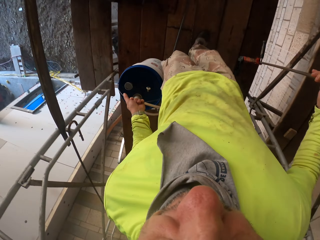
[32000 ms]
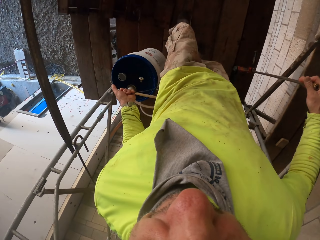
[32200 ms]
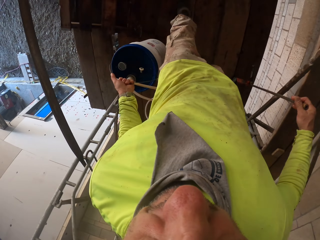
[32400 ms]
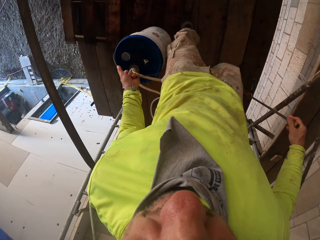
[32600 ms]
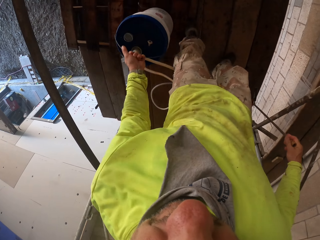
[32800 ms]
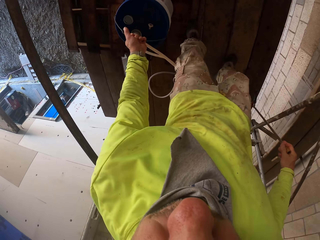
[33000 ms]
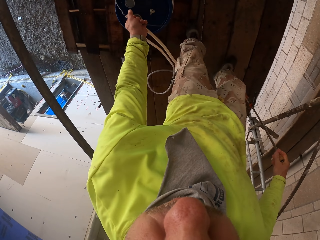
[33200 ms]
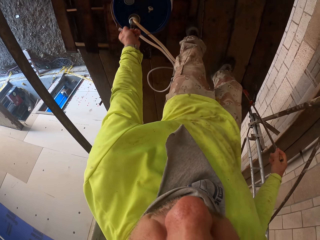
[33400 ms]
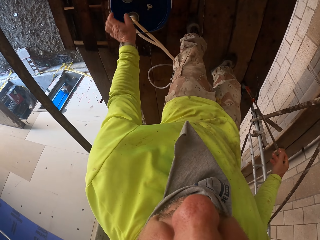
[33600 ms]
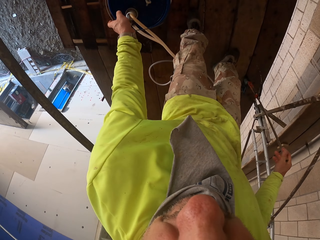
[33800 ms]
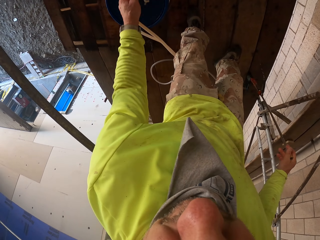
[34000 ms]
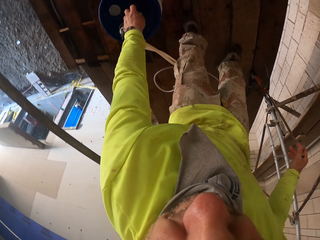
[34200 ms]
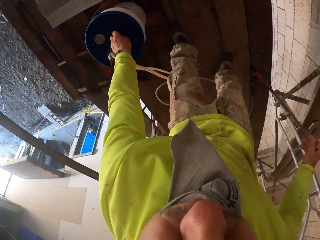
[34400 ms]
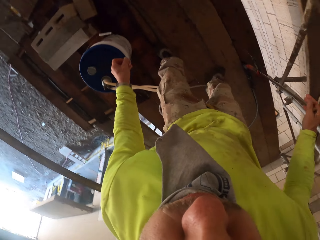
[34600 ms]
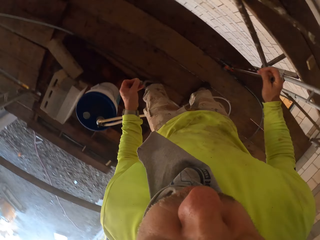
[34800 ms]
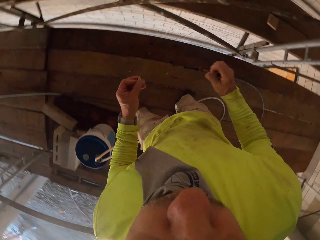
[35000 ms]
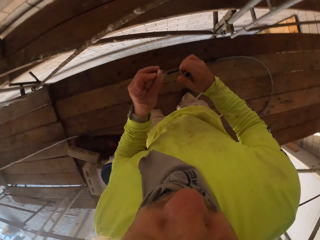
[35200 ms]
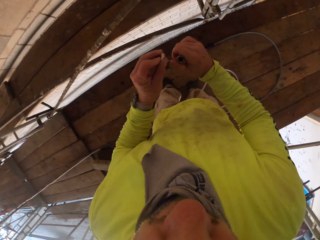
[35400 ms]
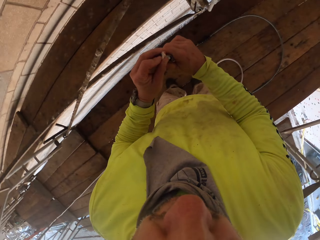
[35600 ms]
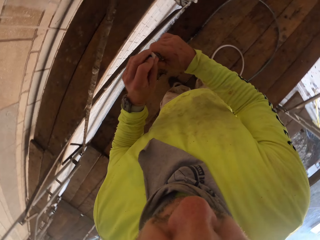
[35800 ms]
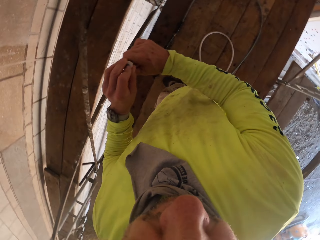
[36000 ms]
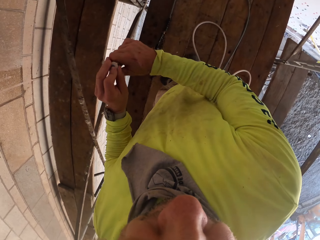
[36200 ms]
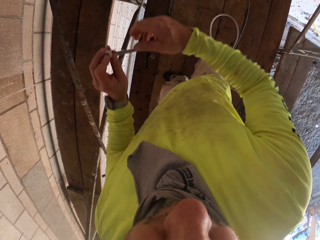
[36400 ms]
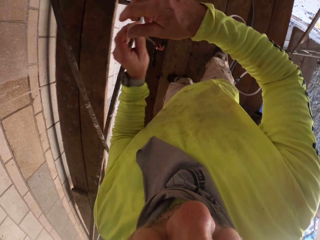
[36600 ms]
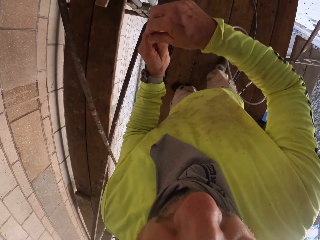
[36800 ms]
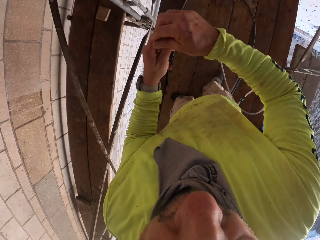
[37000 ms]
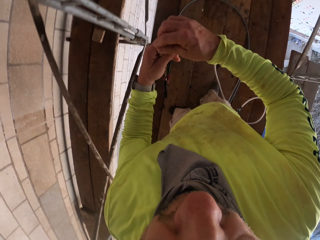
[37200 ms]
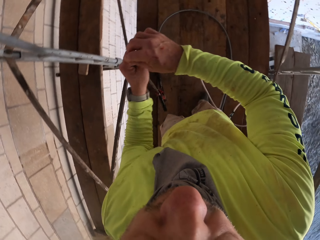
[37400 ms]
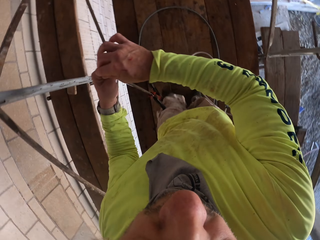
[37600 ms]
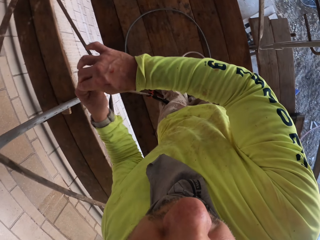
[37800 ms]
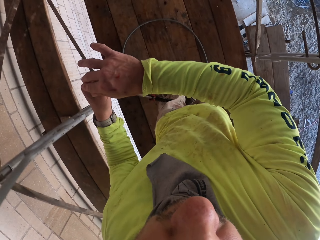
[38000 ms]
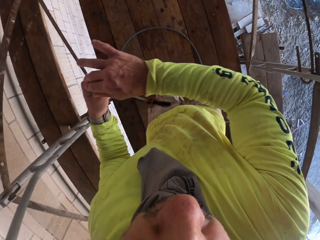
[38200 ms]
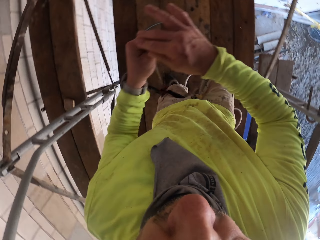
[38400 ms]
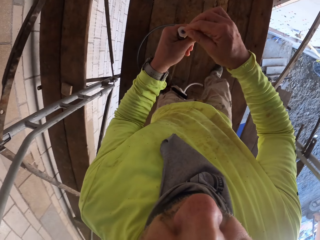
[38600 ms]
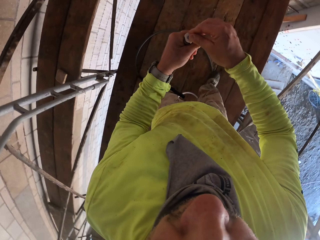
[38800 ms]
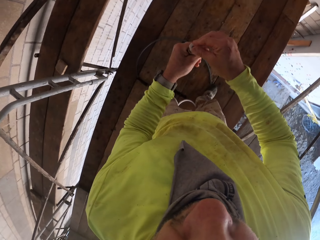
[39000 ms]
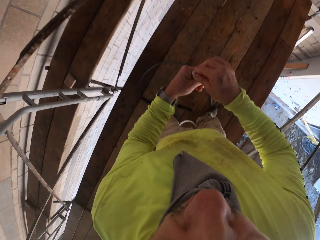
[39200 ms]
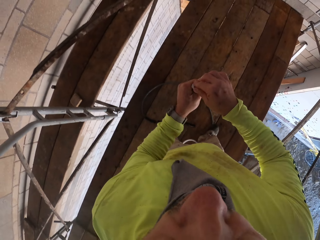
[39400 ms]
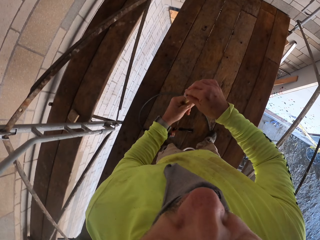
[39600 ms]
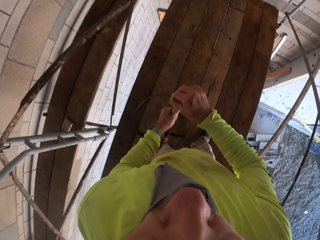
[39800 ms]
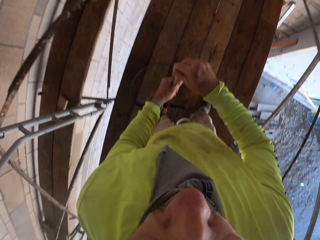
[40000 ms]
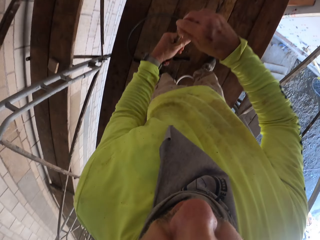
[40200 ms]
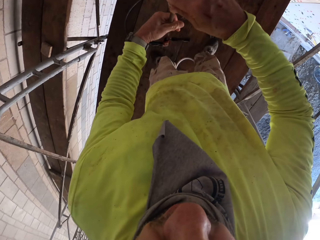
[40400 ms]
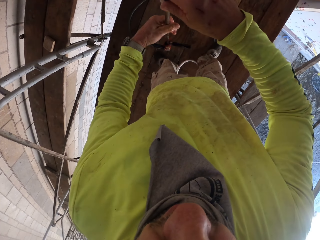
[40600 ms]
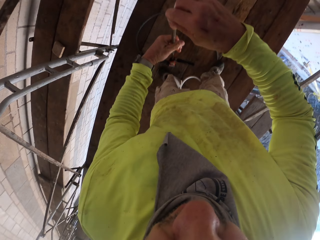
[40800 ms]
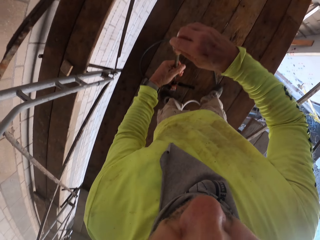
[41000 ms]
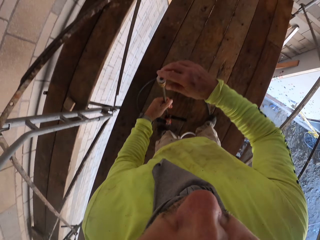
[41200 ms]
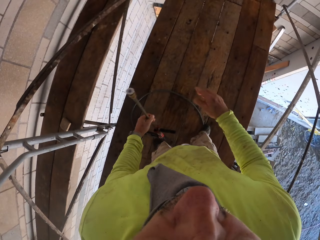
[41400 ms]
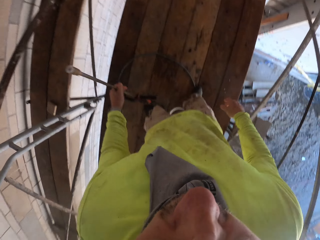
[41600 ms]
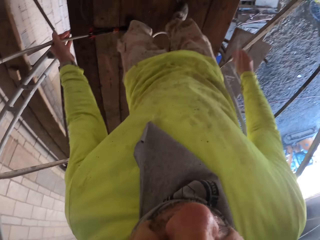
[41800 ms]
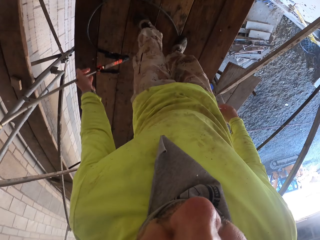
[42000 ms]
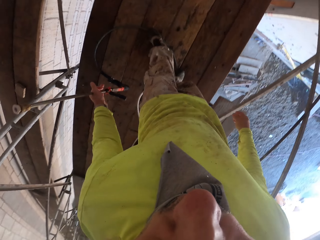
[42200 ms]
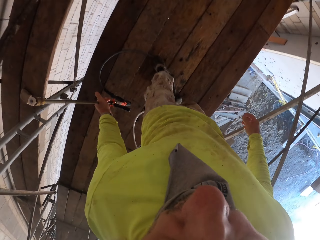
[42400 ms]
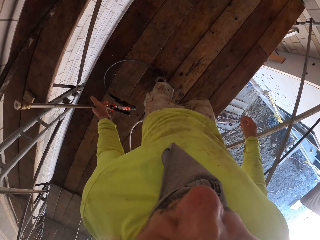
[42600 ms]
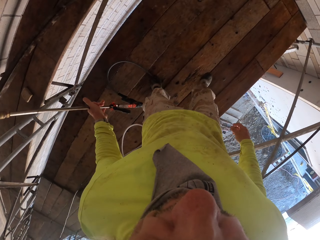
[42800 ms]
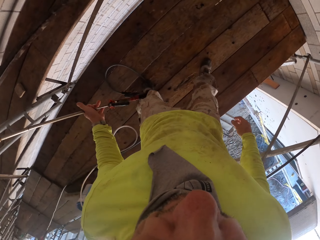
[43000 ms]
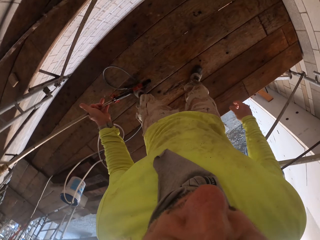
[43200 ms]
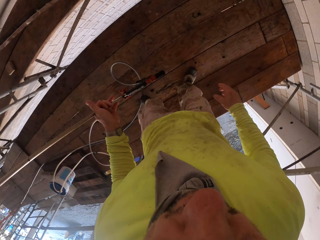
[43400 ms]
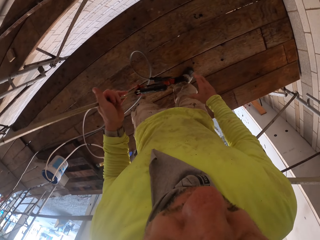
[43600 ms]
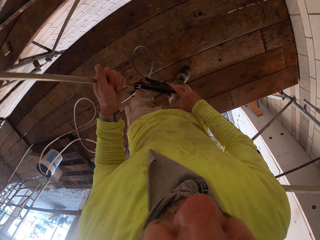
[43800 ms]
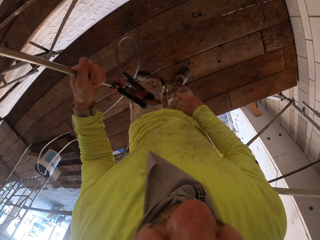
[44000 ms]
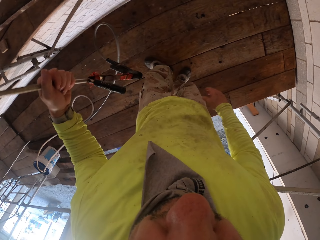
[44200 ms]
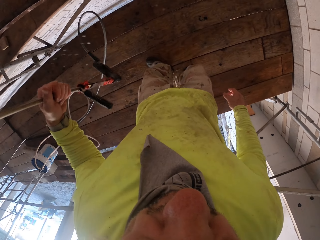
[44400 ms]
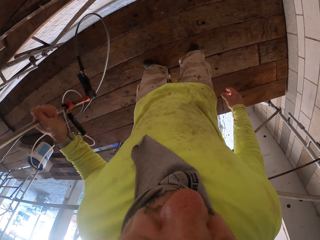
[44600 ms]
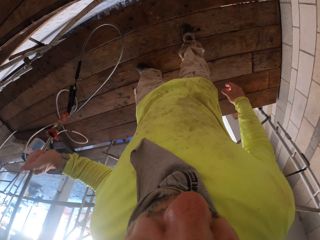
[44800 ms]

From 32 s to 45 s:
The camera wearer puts the pail down. They pick part of the spray gun from the pail. They fix the part of the spray gun on the spray gun. They walk around the wooden structure. They fix something on the pipe. They move sideways. They walk around the wooden structure.

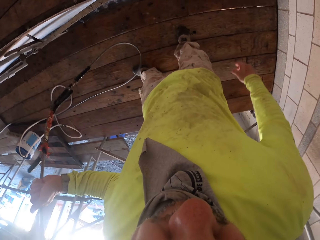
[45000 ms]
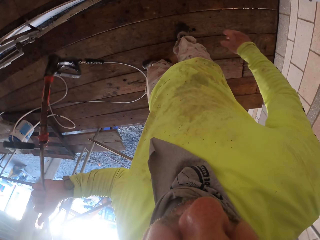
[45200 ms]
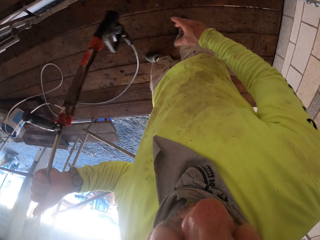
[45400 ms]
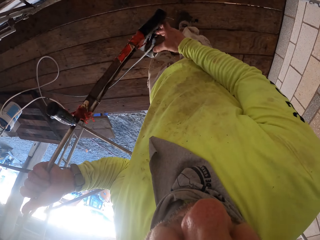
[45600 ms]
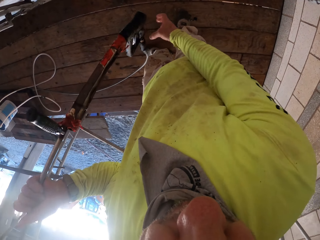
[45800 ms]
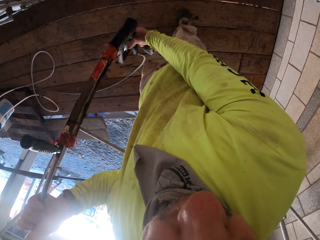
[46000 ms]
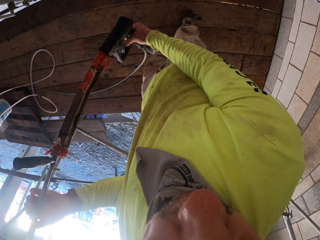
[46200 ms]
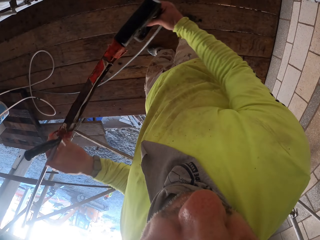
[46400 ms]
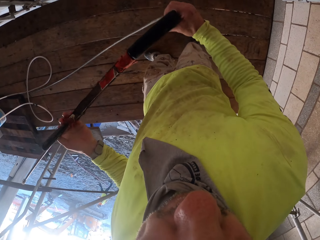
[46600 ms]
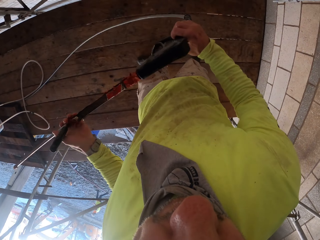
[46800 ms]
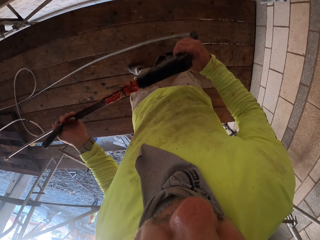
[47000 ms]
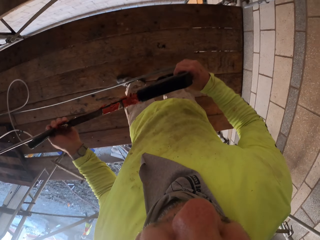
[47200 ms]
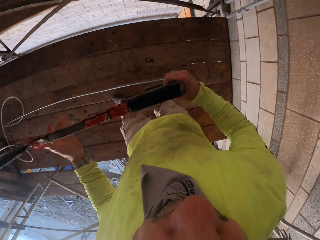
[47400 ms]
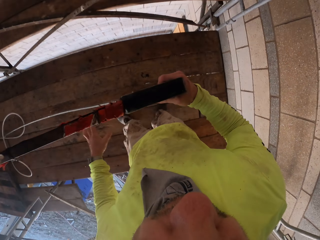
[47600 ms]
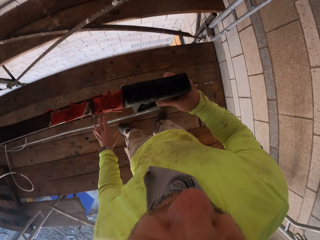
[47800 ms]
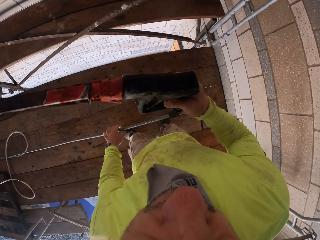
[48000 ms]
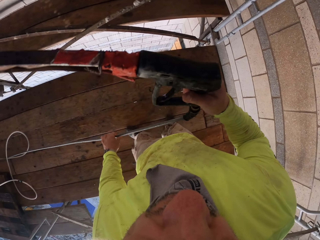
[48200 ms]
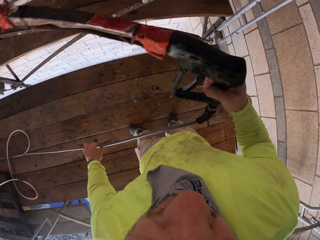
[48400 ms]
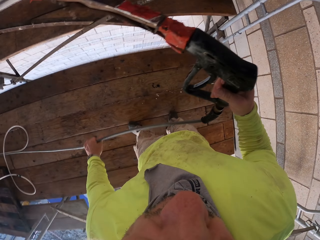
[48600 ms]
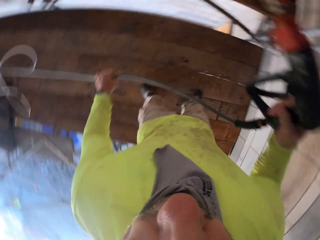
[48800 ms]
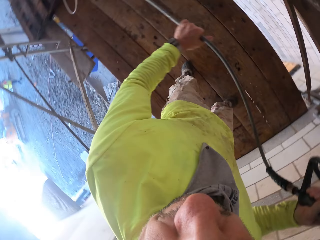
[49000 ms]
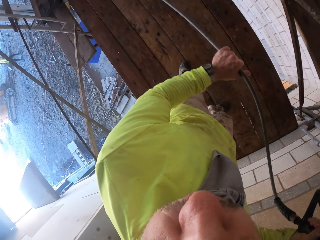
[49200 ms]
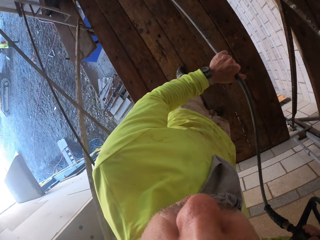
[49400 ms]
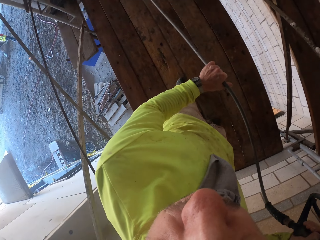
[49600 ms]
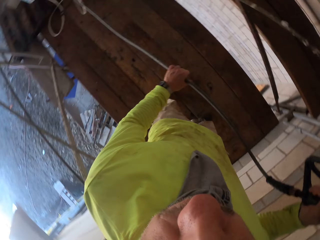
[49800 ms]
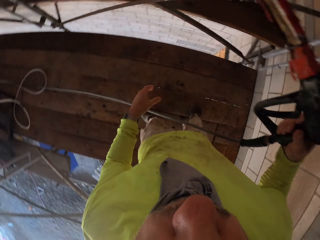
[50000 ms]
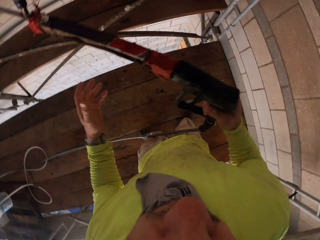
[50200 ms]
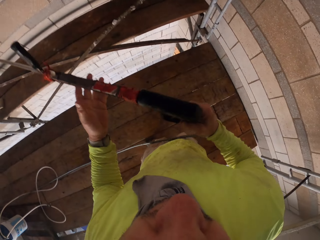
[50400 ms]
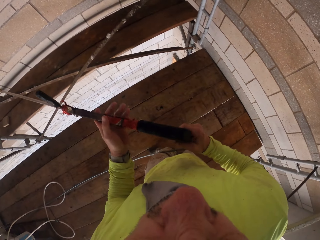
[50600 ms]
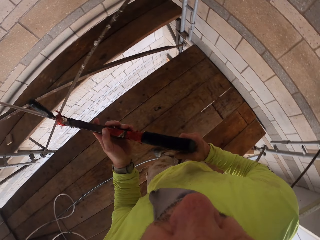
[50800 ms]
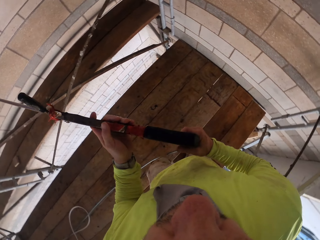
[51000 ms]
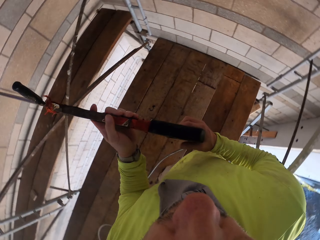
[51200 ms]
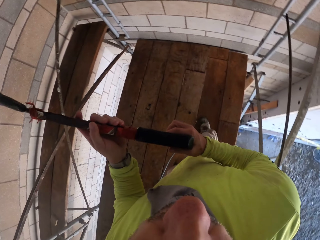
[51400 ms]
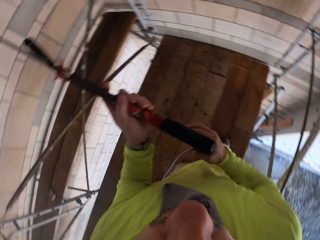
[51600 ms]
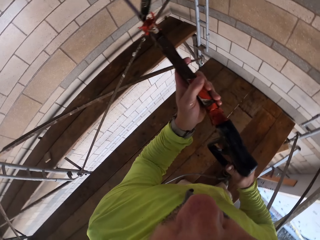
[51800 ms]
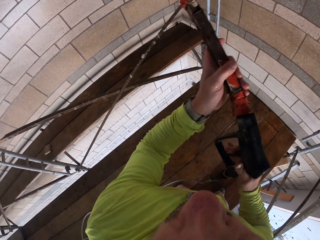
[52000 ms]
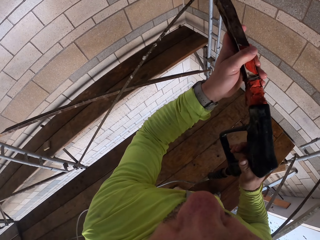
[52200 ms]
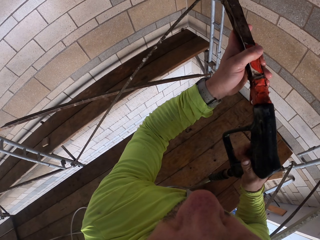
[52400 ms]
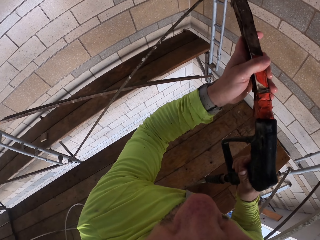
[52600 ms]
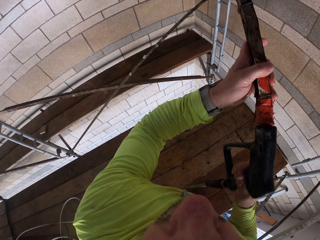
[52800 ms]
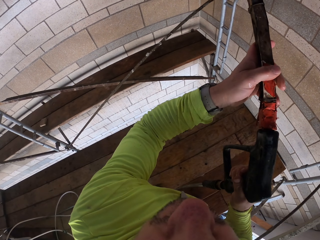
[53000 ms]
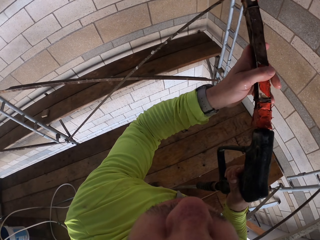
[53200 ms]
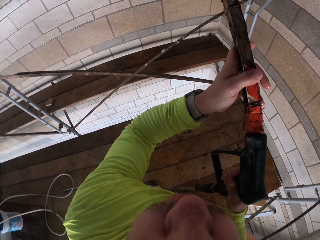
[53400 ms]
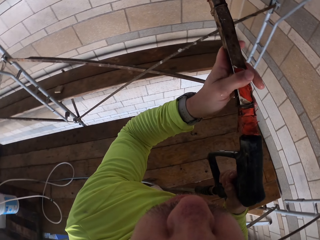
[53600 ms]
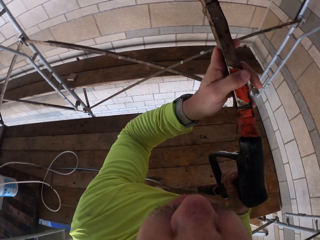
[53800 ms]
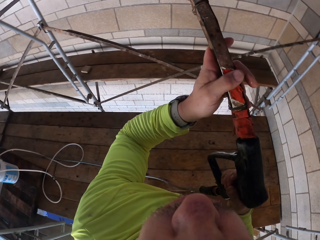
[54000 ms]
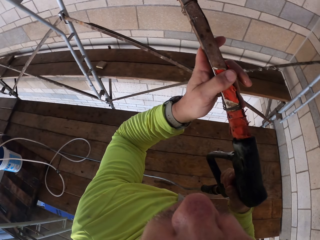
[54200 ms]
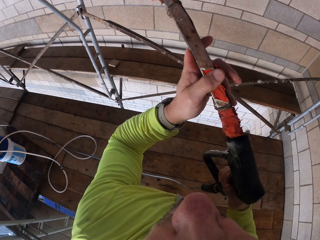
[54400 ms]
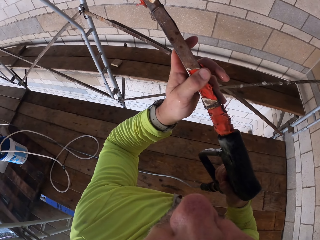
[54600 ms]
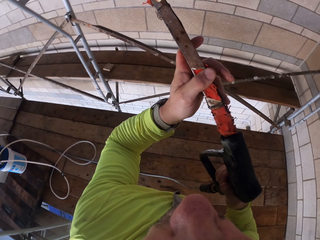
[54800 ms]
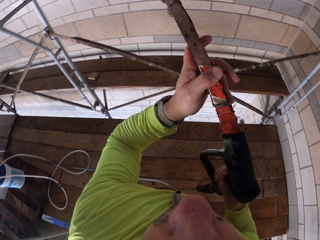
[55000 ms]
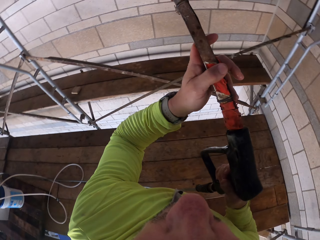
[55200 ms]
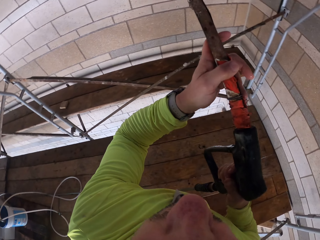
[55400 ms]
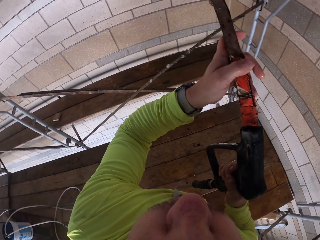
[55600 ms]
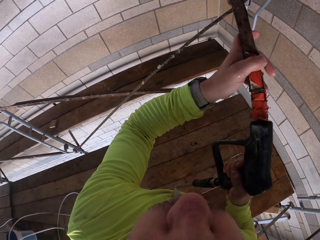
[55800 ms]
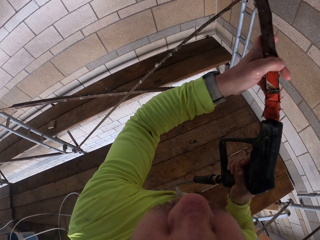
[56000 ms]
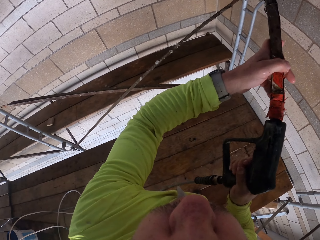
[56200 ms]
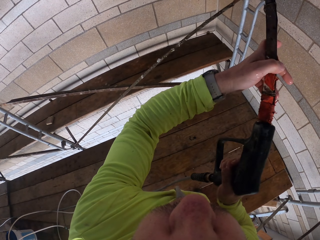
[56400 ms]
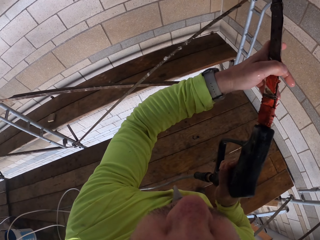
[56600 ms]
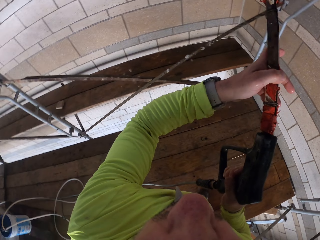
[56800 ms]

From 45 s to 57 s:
The camera wearer holds the spray gun. They pull the pipe. They spray water on the wall with the spray gun.
